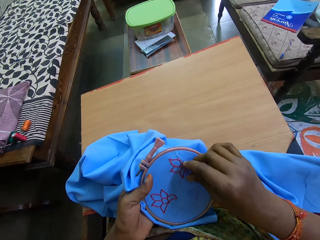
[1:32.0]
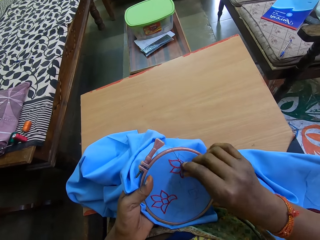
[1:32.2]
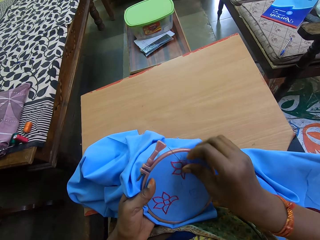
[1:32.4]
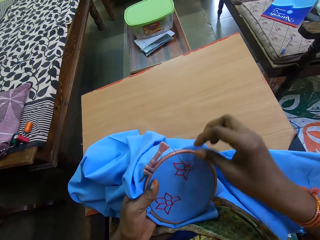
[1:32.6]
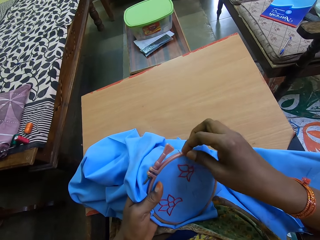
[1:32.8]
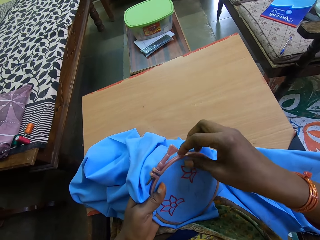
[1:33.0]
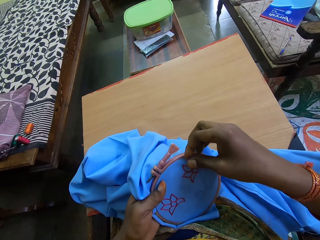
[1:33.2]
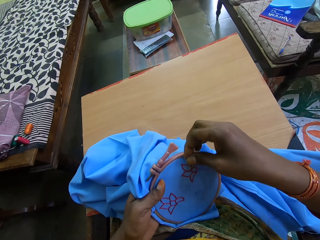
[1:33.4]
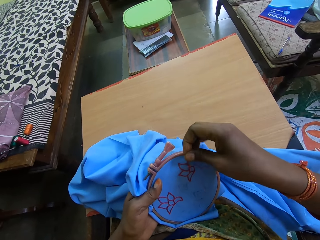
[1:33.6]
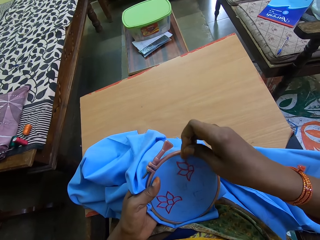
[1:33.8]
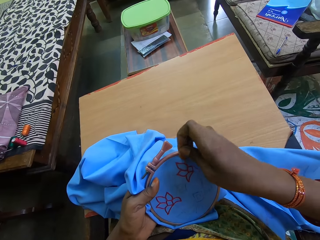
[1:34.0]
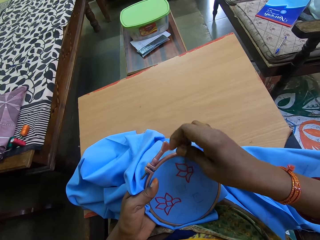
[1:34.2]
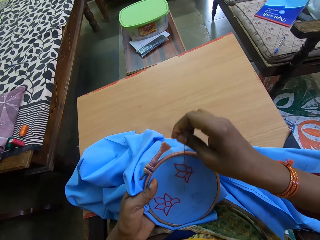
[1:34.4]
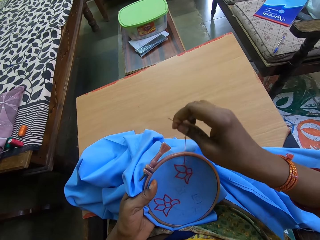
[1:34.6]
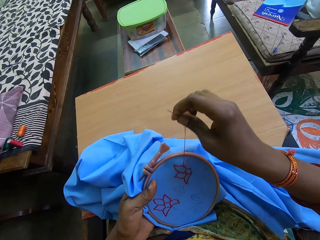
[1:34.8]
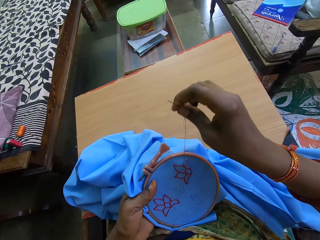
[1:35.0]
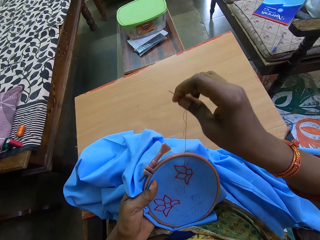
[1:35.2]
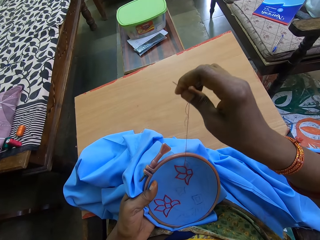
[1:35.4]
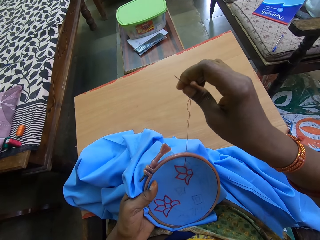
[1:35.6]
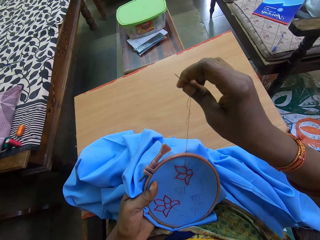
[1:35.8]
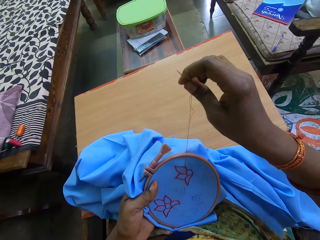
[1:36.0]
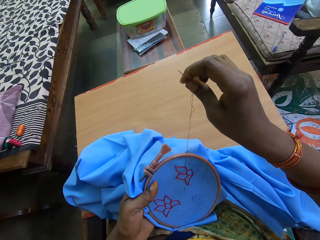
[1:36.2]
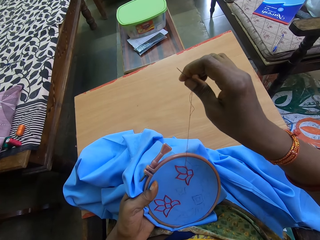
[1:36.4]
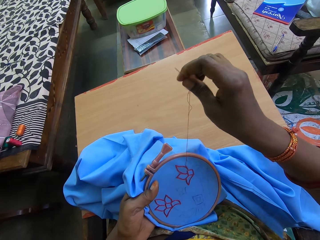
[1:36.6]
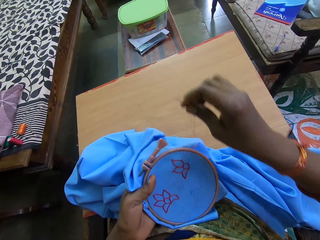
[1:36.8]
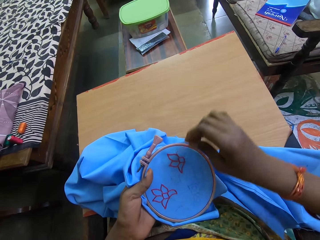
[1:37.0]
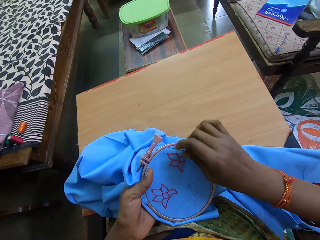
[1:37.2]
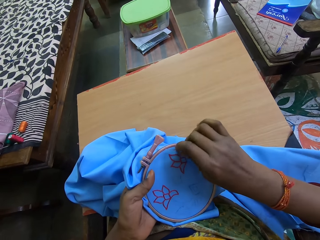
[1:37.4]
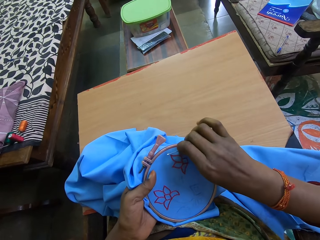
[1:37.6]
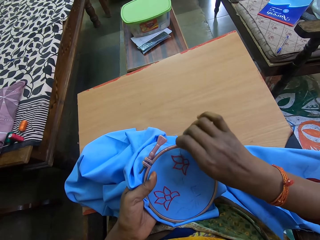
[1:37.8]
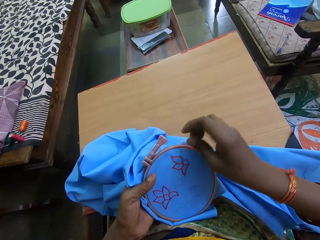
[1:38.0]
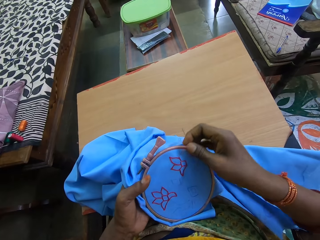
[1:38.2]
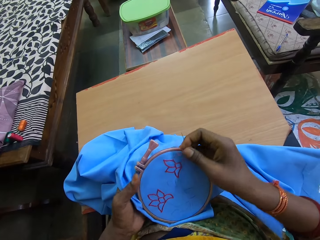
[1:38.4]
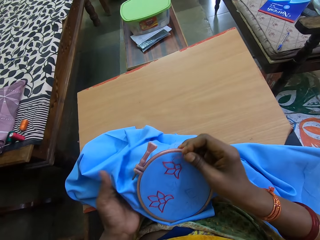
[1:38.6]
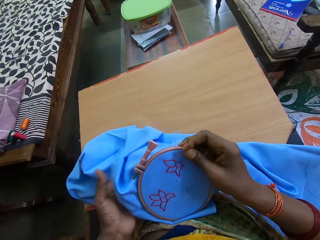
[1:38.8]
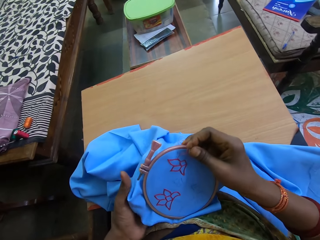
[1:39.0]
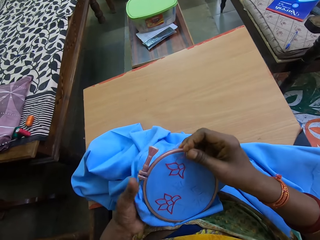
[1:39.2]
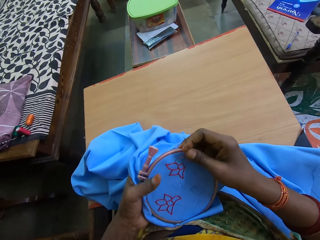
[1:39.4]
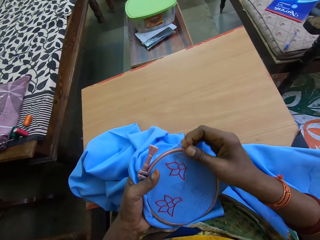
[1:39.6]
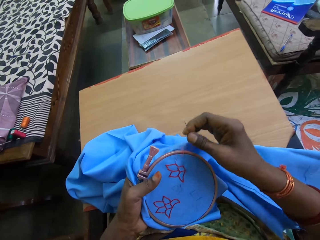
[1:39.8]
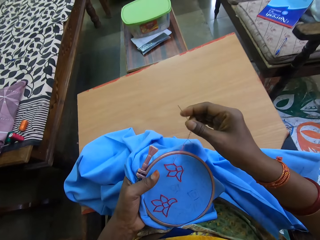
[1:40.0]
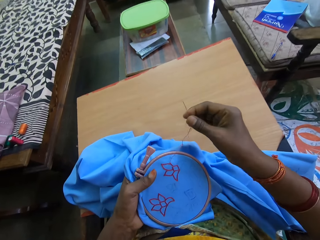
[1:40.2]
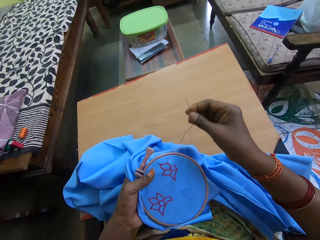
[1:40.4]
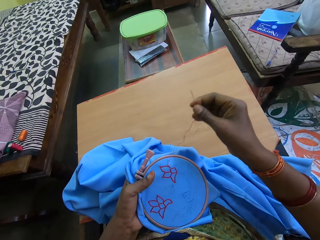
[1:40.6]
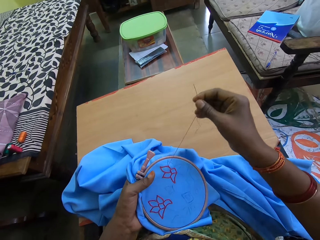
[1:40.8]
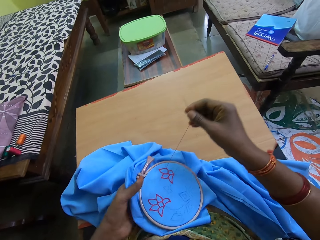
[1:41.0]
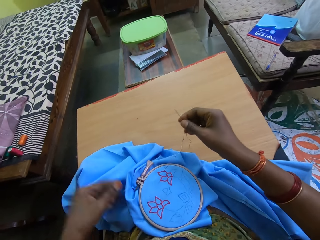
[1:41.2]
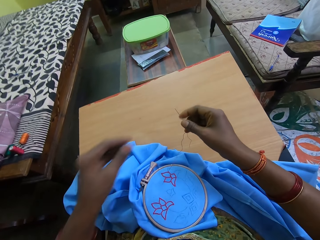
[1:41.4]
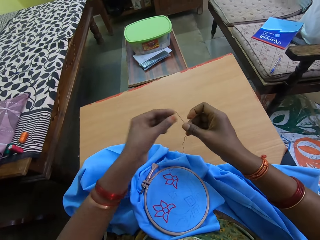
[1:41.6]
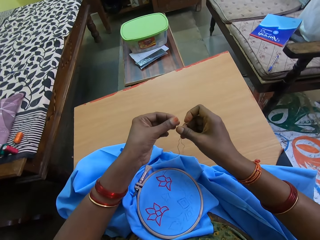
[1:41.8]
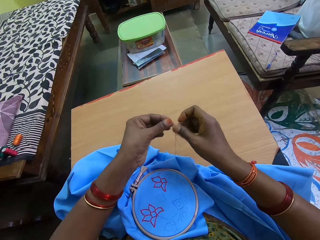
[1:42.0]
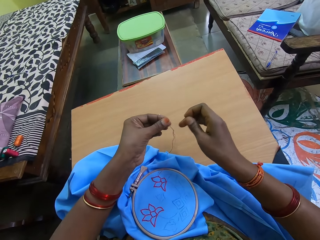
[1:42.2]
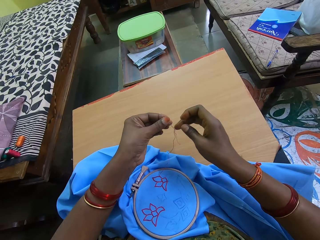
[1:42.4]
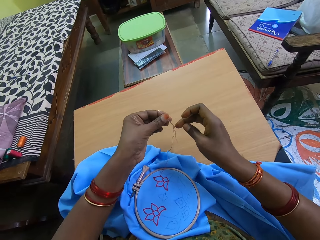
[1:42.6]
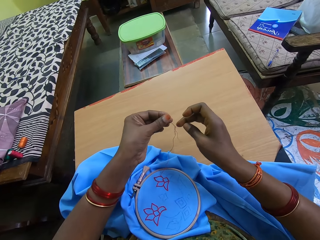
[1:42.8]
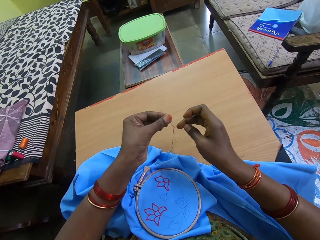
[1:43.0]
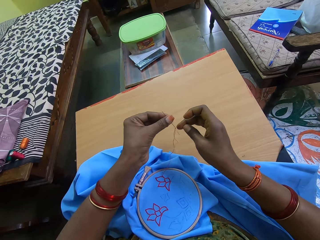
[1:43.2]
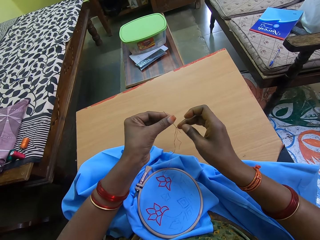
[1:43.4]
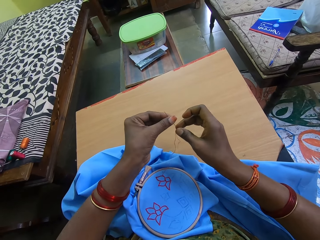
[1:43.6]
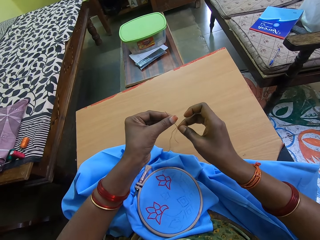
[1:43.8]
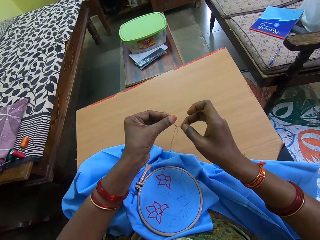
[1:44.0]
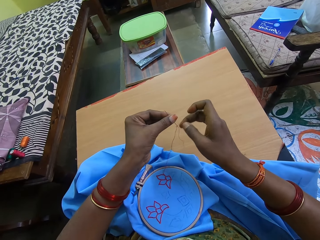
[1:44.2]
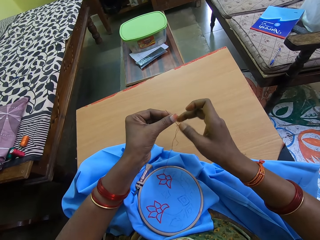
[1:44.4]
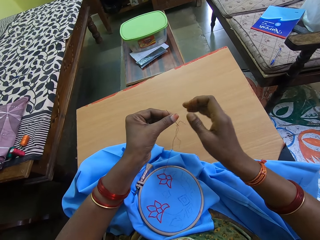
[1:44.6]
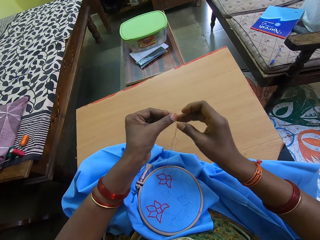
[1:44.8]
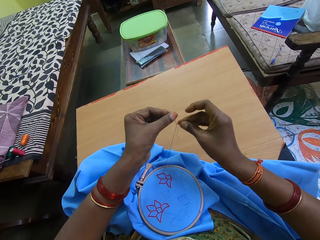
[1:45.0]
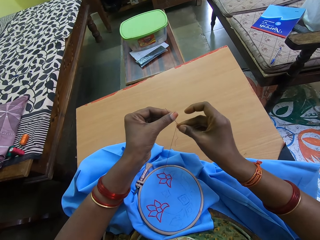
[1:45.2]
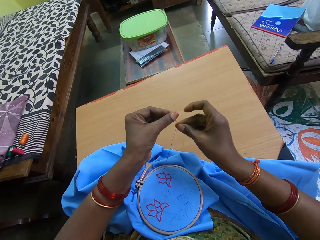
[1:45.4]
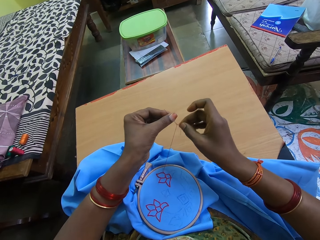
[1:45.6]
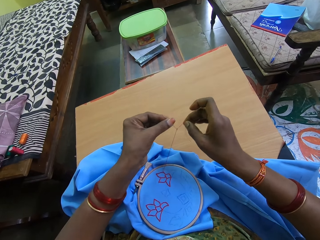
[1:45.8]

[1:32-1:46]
The camera wearer pulls a needle in the cloth. She straightens the cloth. She places the fabric in the embroidery hoop on her lap with her left hand. She straightens a thread. She touches the needle and thread with both hands. She aligns the thread in the needle.

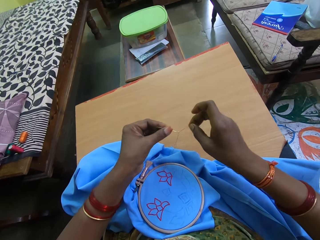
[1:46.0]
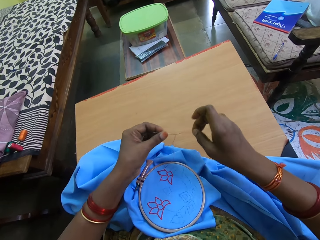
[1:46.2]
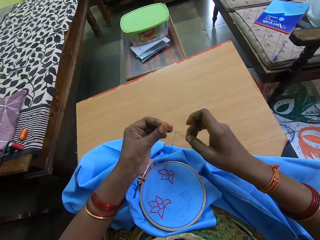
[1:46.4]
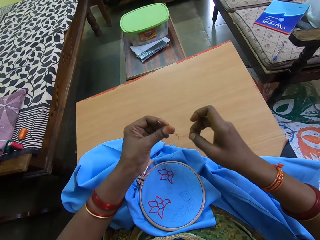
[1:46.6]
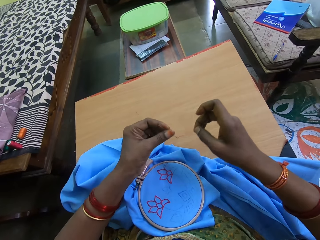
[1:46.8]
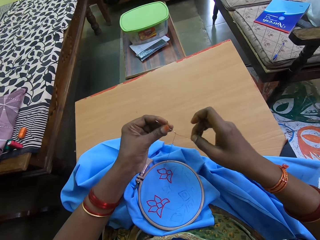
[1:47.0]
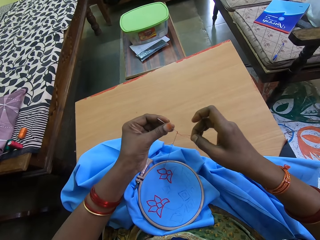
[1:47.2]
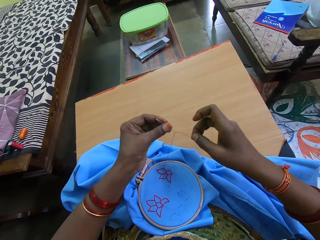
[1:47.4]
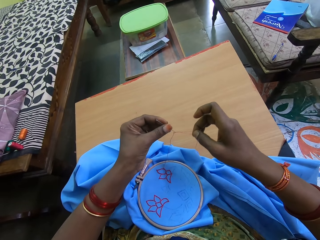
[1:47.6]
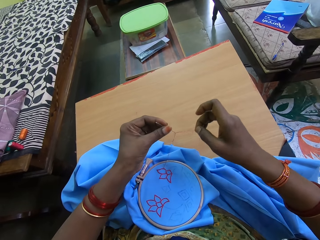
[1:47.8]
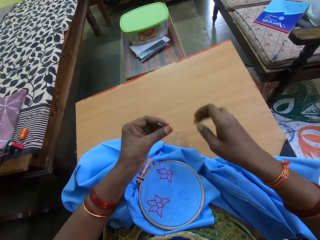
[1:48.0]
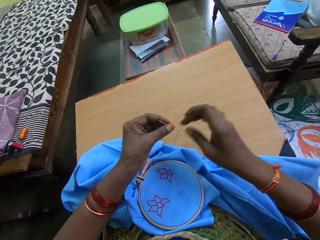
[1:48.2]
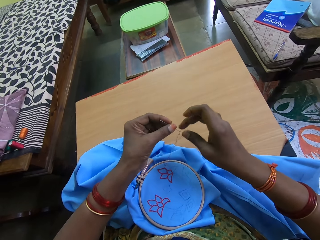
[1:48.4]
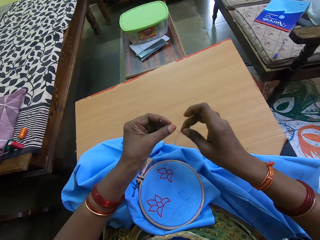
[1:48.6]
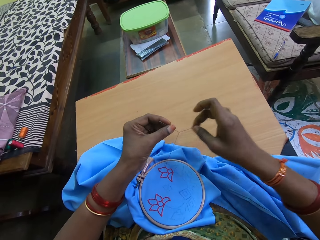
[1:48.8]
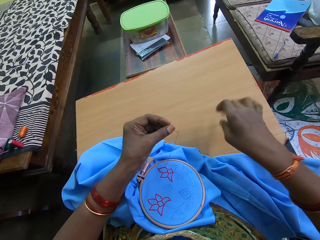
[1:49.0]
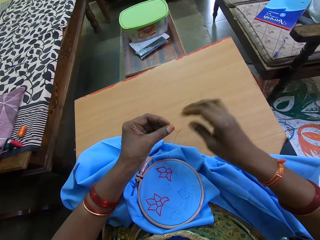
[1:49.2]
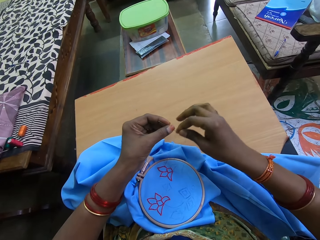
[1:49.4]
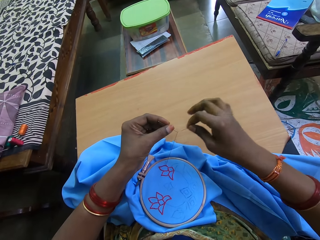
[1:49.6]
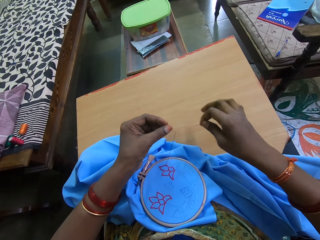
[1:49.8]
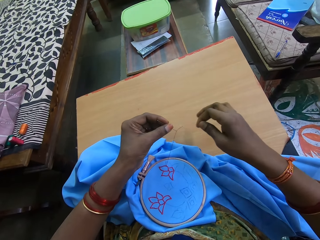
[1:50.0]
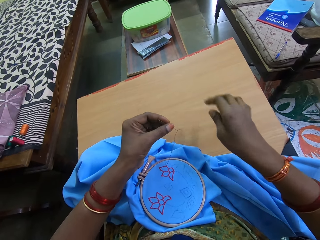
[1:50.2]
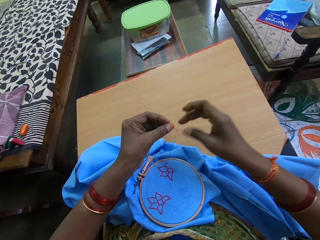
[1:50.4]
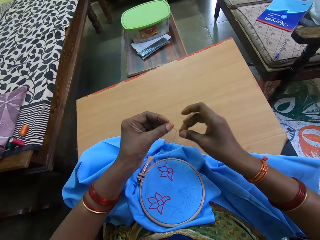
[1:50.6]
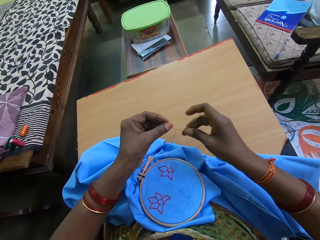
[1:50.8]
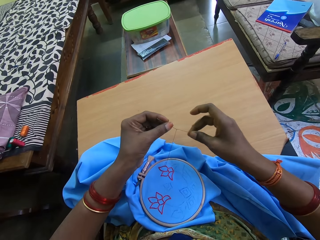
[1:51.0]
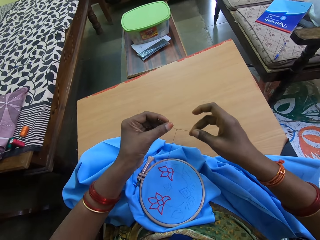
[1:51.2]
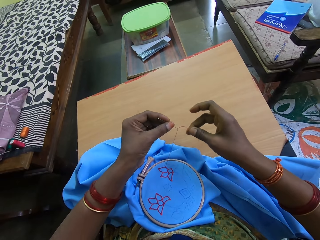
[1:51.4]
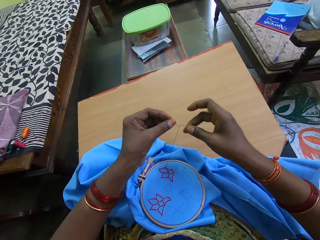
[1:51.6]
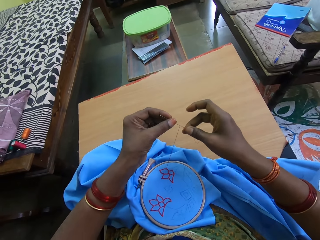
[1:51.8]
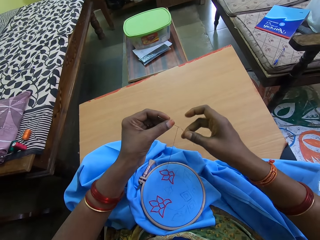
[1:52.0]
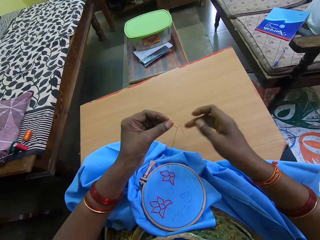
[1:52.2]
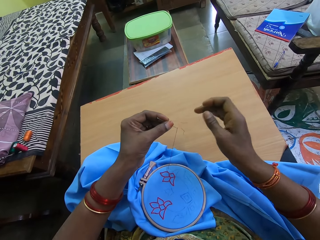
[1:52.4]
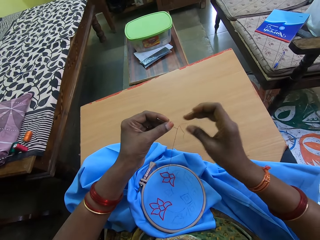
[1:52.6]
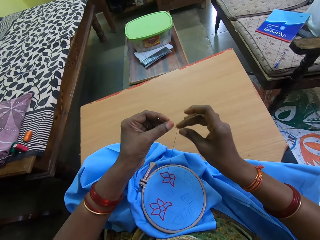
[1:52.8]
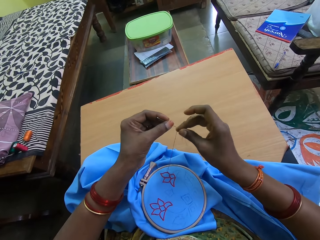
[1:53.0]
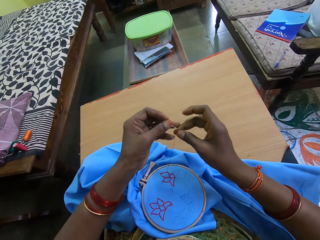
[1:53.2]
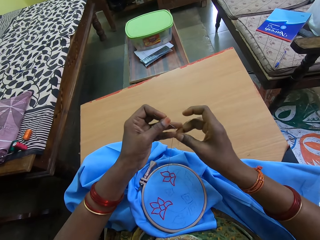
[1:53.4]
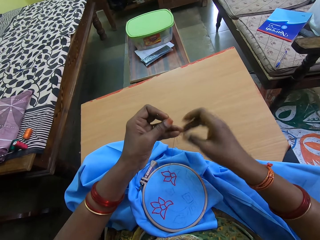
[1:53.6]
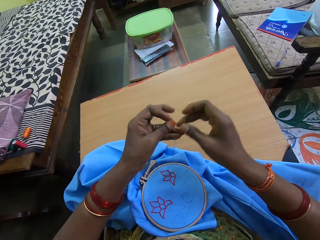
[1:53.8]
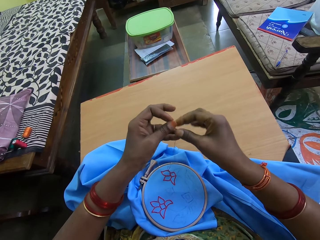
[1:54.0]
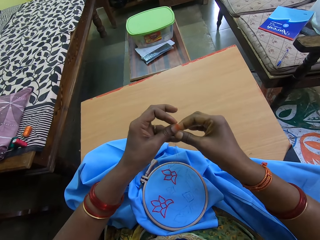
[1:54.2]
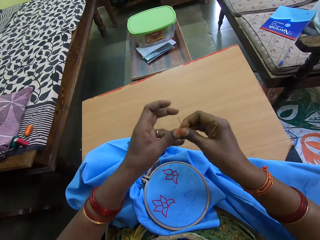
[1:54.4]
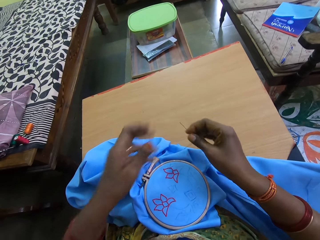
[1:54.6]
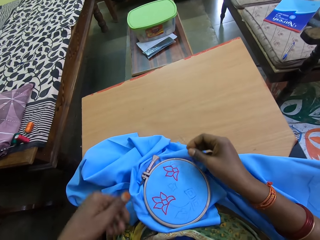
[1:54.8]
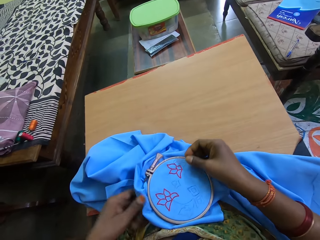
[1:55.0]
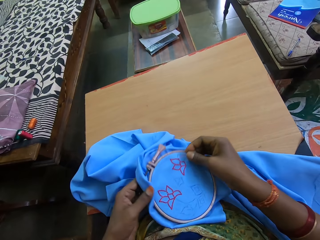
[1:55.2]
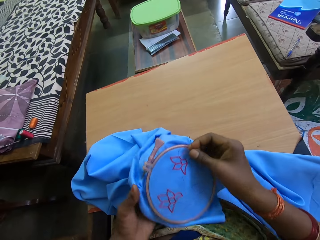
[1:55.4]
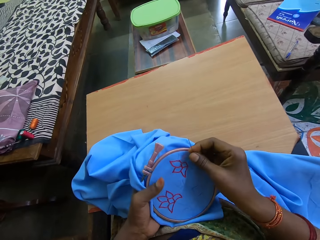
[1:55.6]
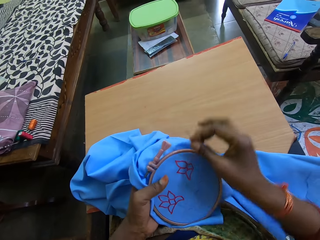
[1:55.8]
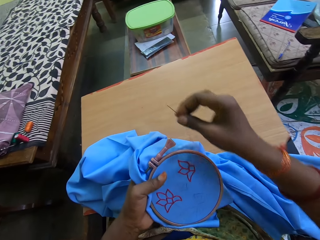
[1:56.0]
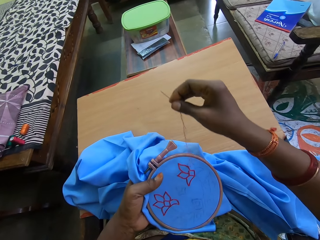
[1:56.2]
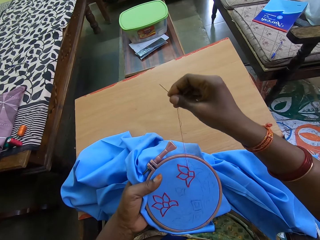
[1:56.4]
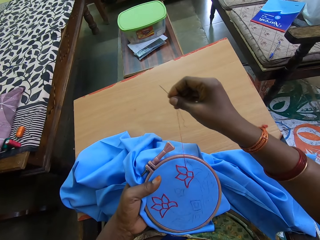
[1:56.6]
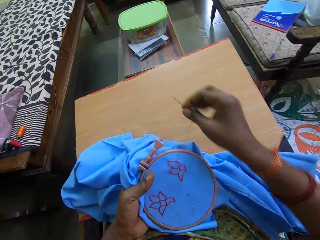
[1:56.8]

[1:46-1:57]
The camera wearer picks up the fabric in the embroidery hoop from her lap with both hands.
